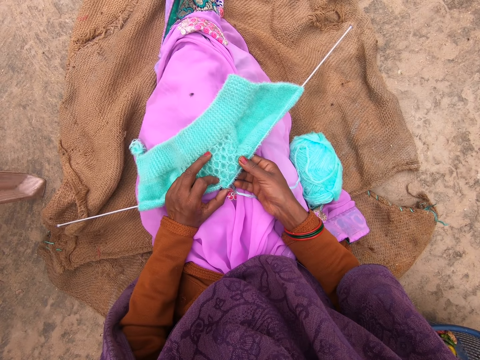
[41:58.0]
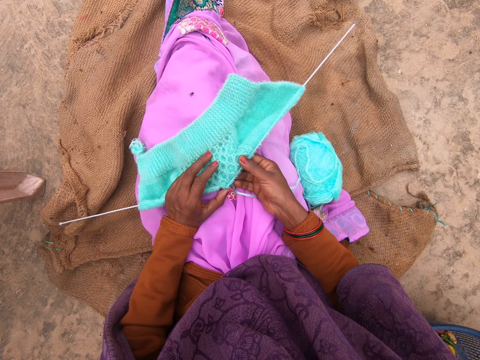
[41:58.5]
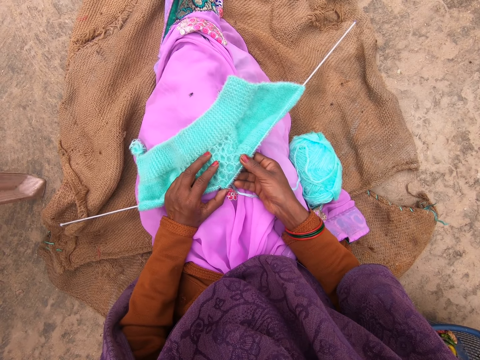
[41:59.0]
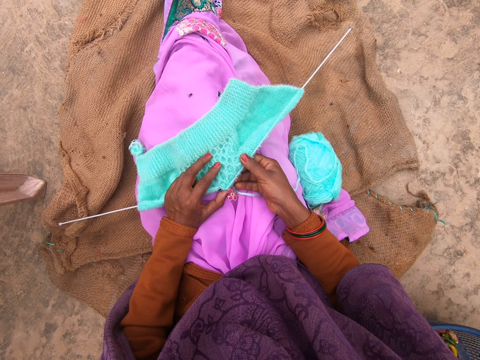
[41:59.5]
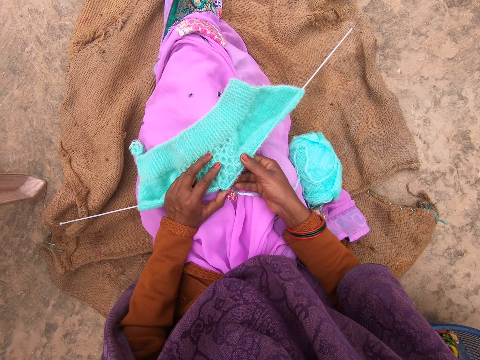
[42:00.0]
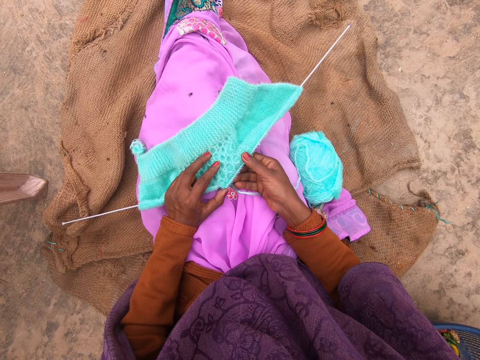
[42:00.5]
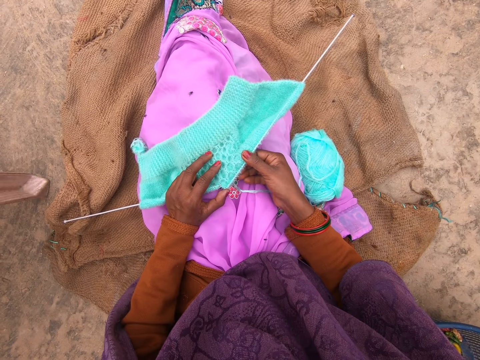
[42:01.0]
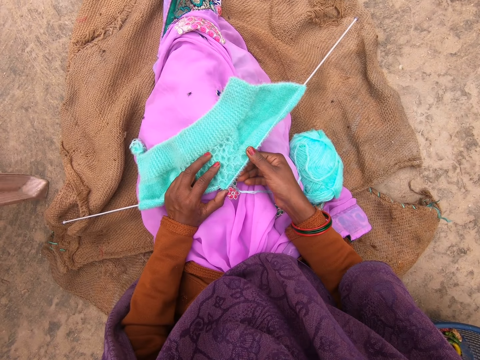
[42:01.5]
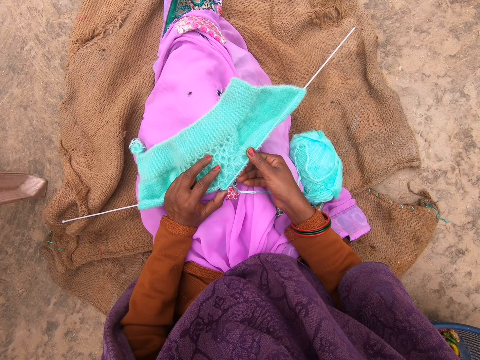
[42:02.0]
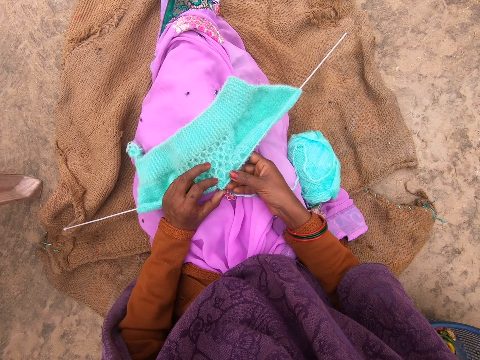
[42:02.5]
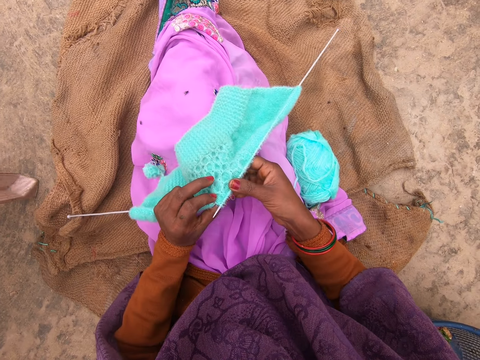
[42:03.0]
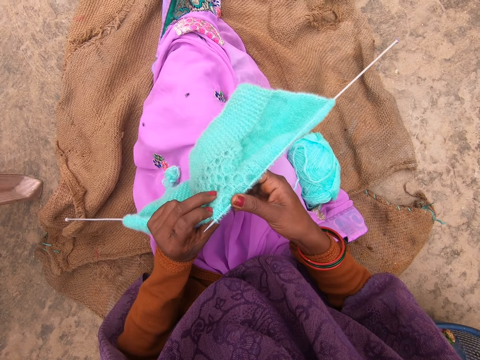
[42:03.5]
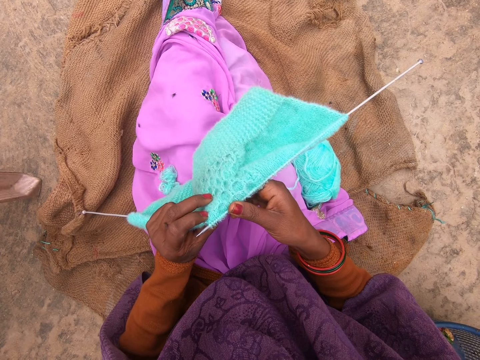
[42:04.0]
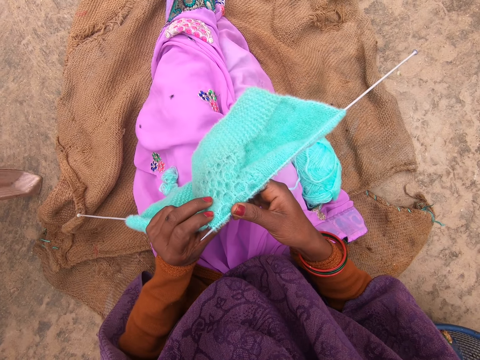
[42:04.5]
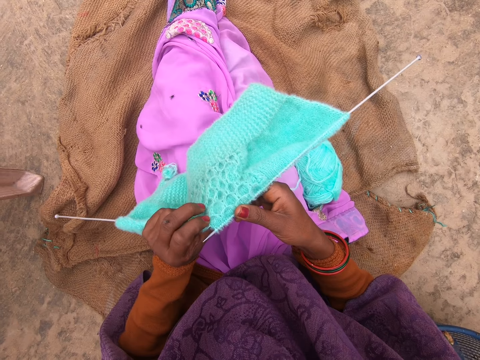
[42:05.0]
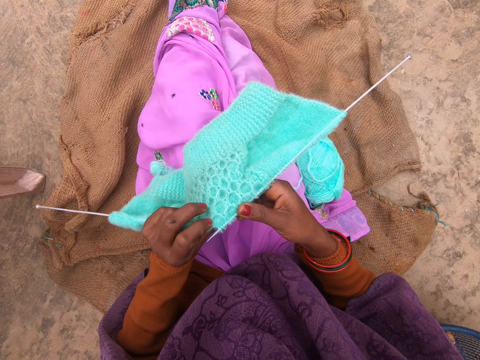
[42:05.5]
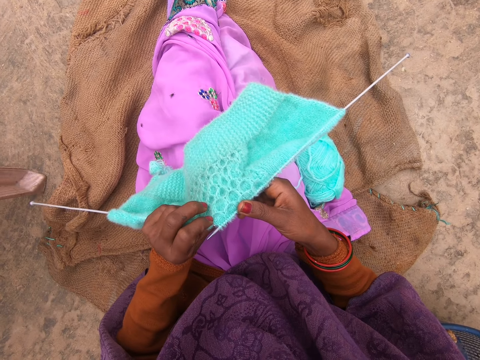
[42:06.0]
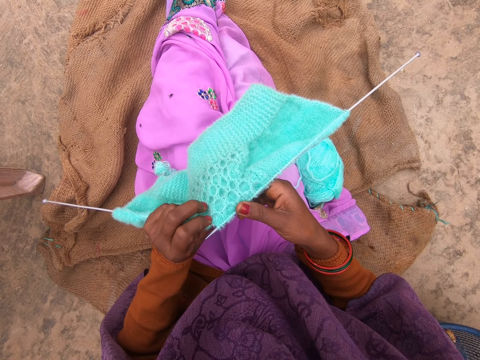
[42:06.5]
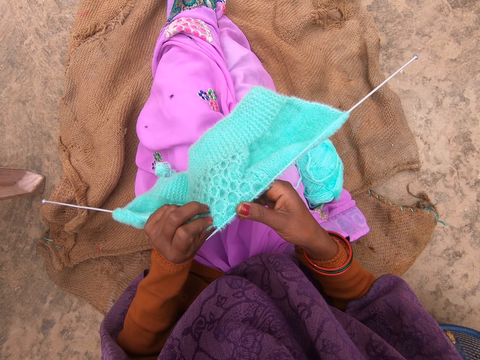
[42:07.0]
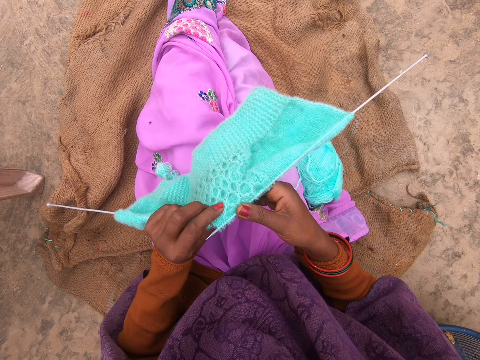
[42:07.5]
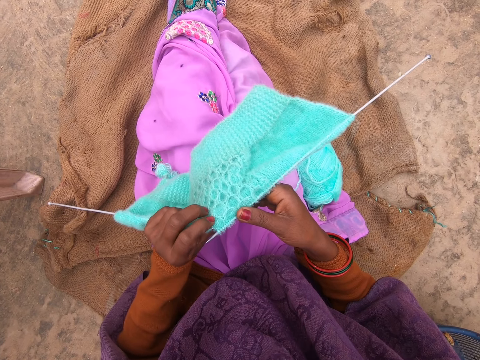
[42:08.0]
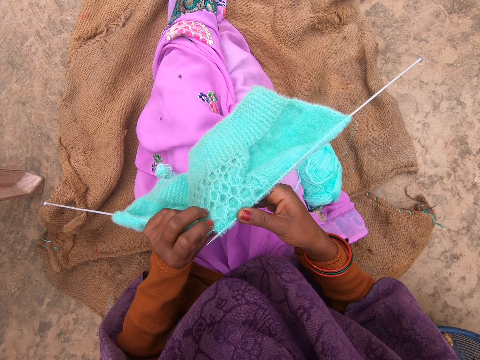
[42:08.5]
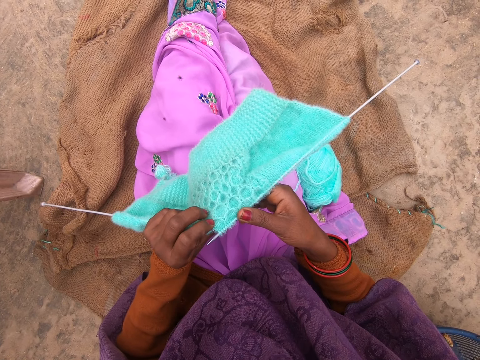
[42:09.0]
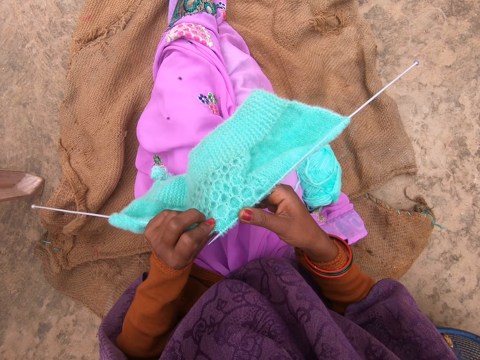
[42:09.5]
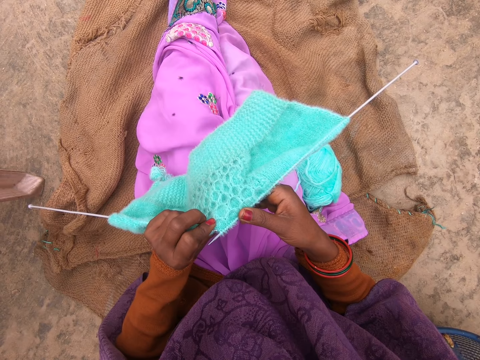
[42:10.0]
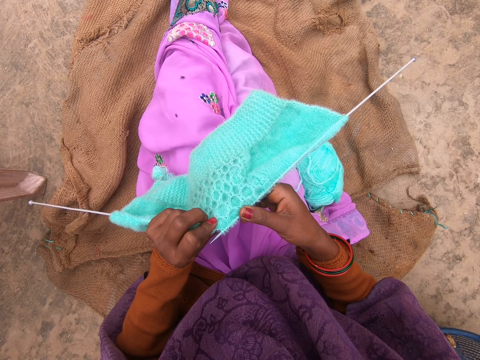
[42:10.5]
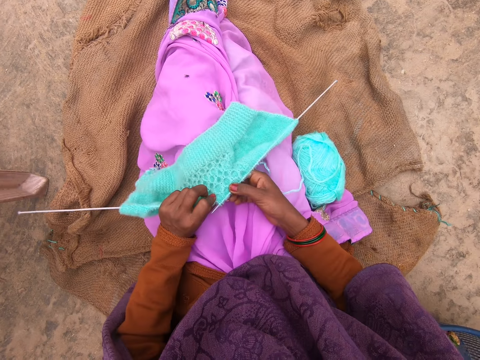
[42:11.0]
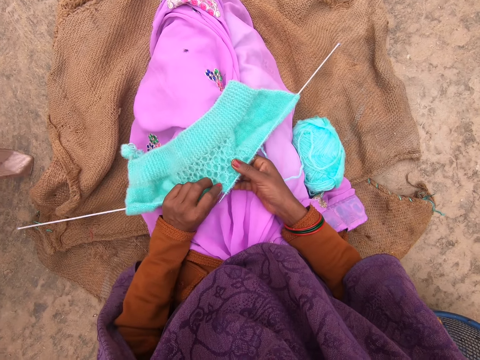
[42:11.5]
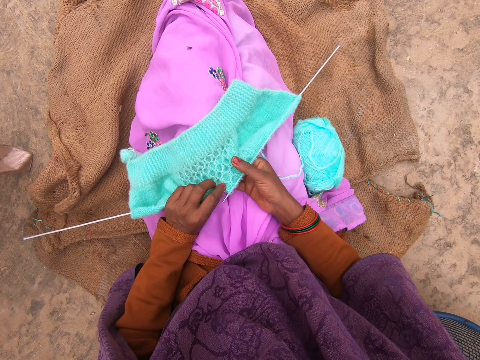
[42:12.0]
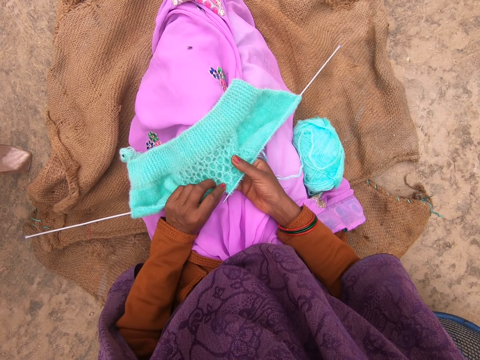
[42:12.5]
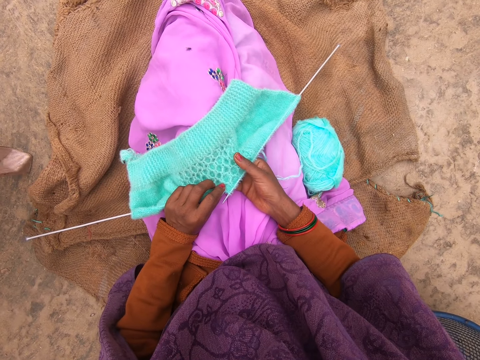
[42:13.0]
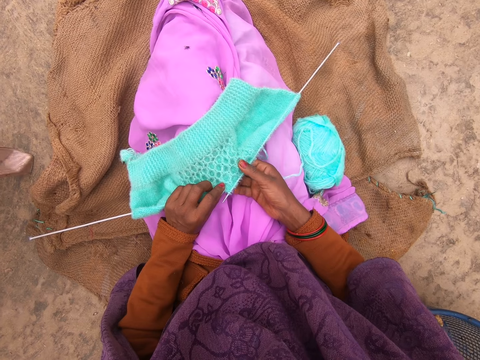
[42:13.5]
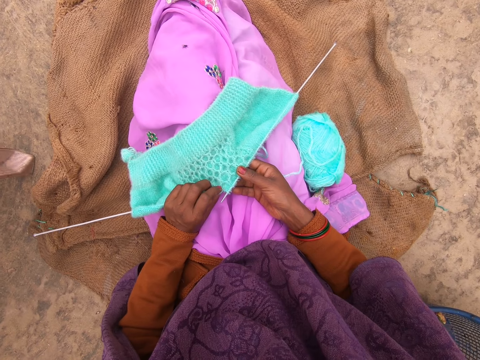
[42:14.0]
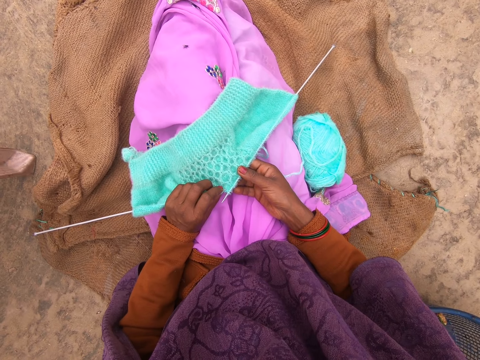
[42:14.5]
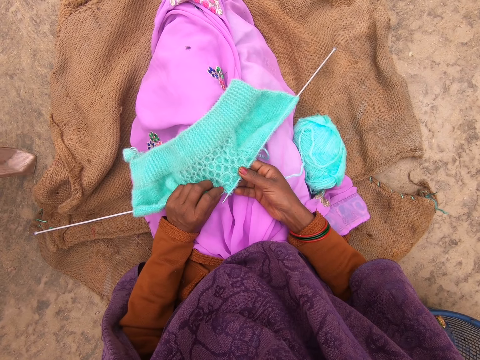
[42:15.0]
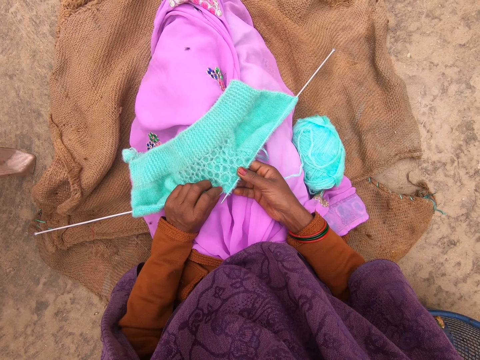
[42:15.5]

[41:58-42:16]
The camera wearer picks up the yarn or cloth from her laps. She looks at the cloth. She drops the yarn on her laps.

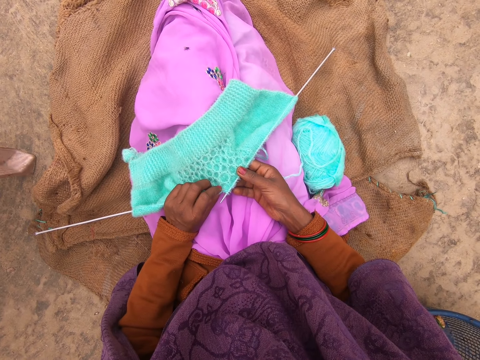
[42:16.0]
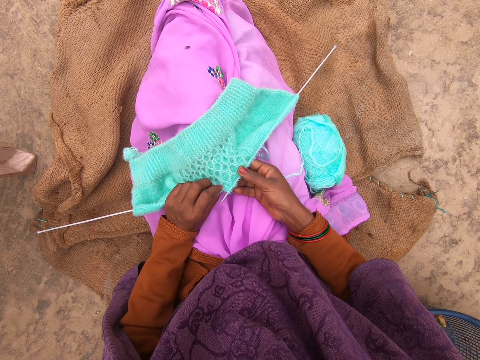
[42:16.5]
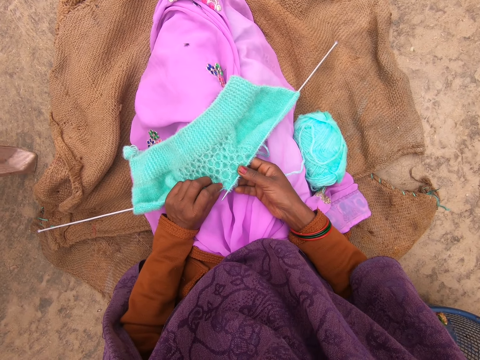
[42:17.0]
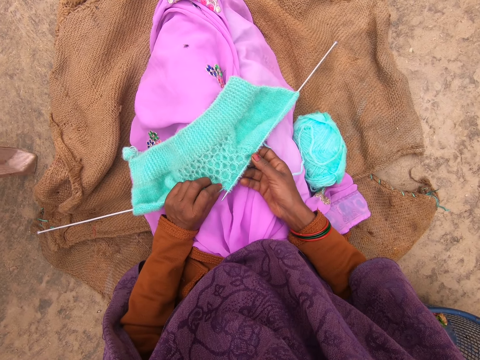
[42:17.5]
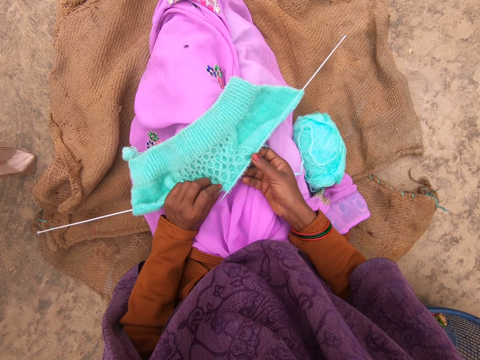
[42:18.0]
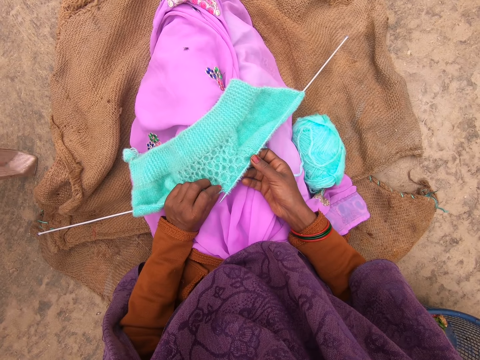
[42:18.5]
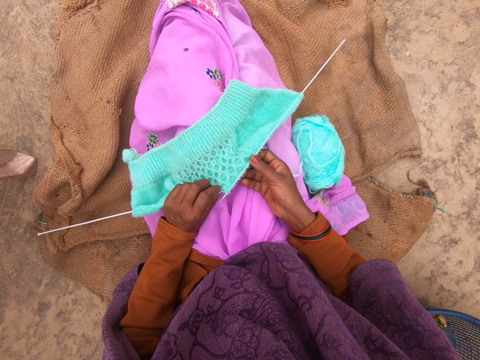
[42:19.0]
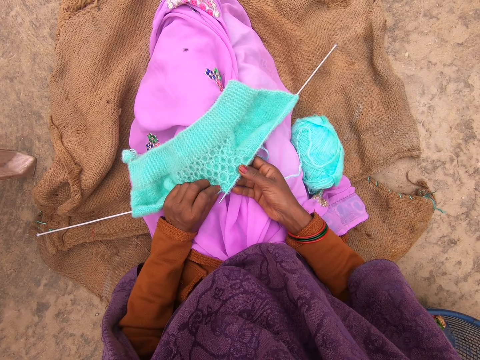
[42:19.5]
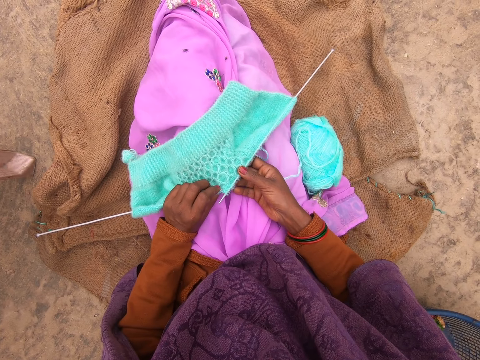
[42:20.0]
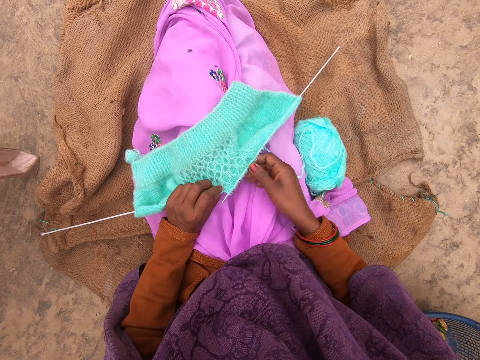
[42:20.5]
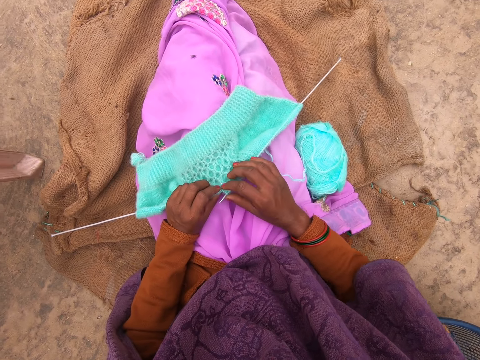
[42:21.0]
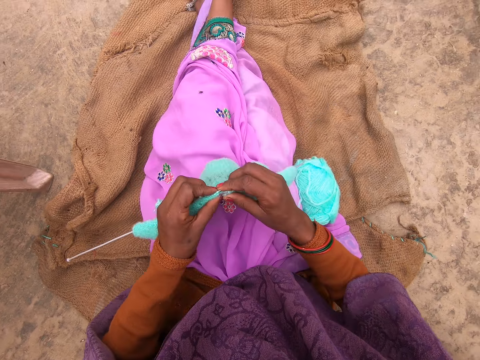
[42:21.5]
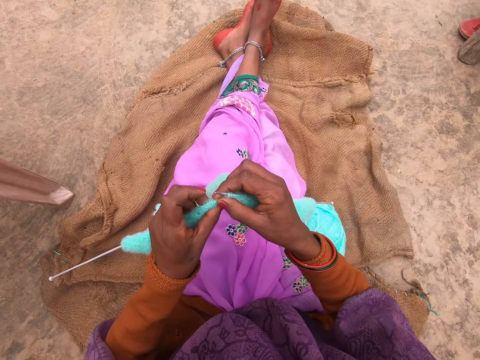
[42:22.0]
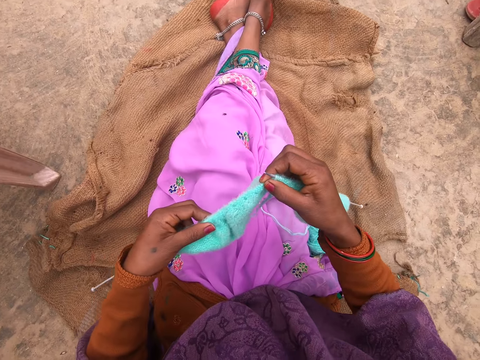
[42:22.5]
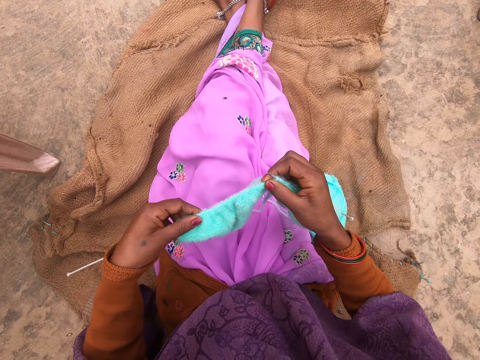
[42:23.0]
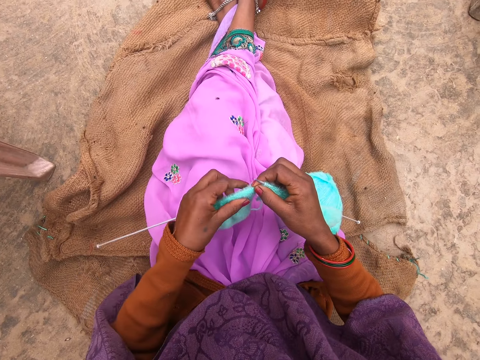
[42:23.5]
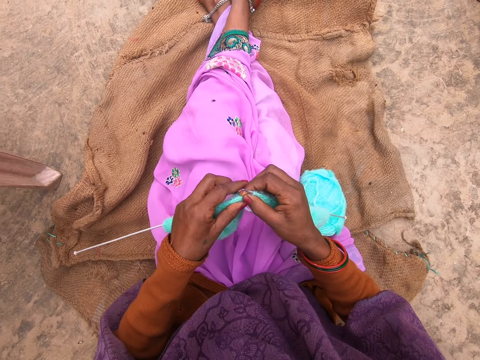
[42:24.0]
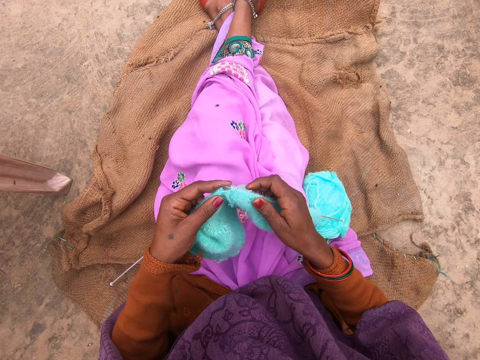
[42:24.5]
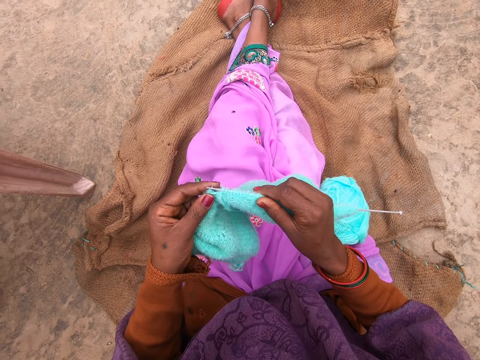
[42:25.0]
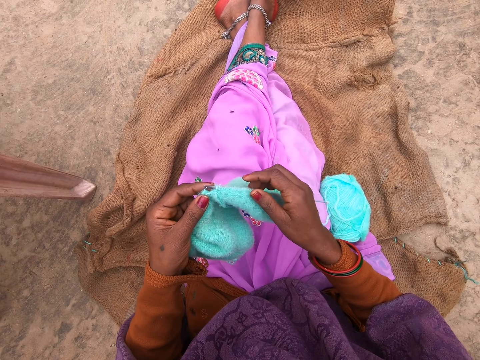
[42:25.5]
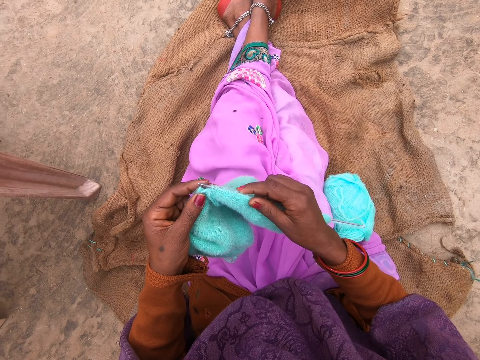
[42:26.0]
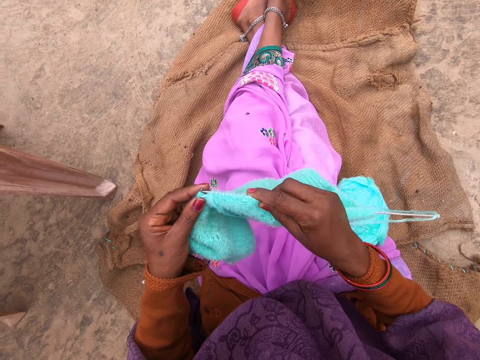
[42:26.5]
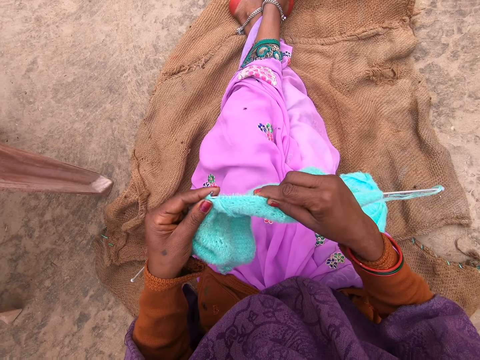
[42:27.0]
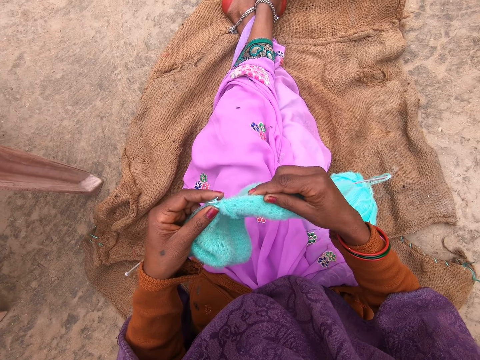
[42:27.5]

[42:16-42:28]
The camera wearer picks up the yarn from her laps. She adjusts the yarn in the needle with her right hand. She knits the yarn with the needle.
